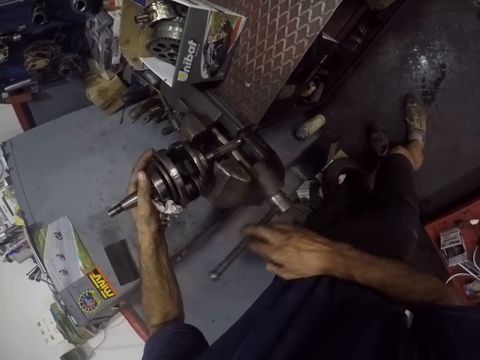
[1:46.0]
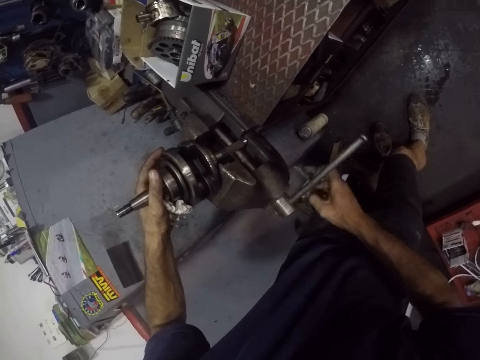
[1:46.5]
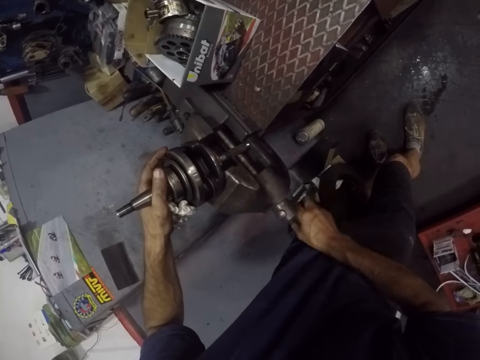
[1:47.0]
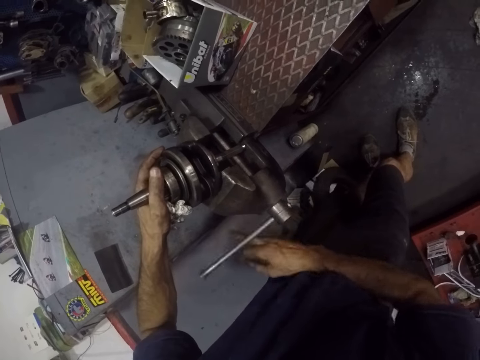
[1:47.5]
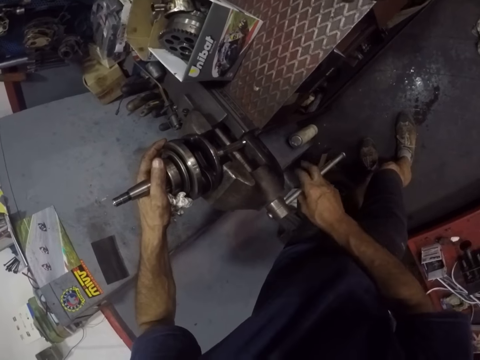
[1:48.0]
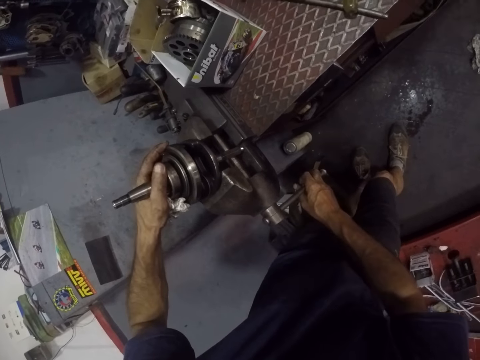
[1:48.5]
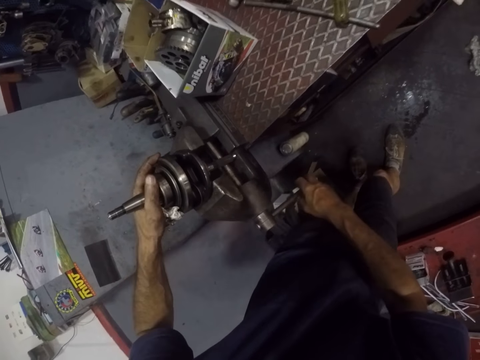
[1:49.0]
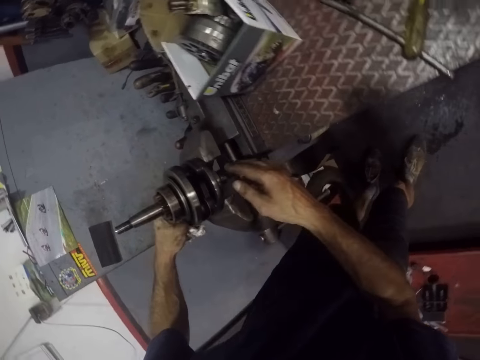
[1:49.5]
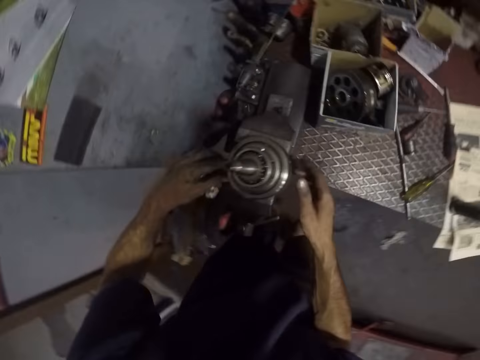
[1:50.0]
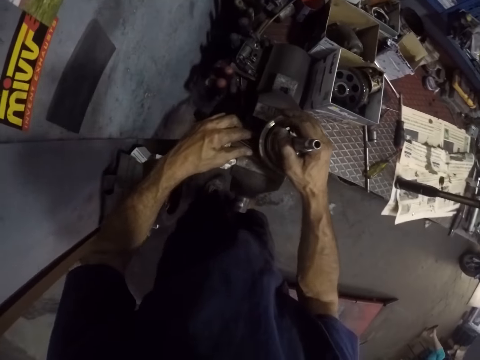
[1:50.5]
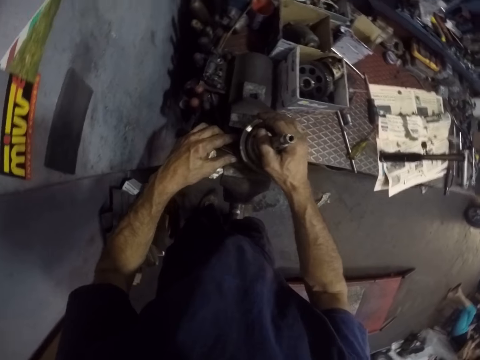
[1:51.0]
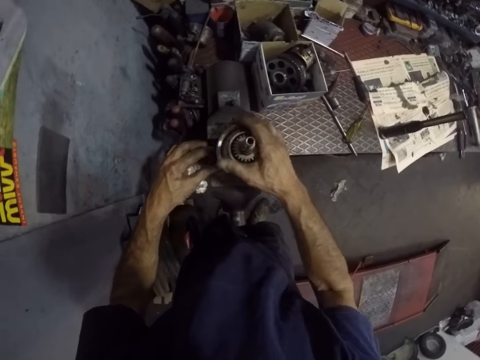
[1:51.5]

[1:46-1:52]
The camera wearer holds a part of an engine.

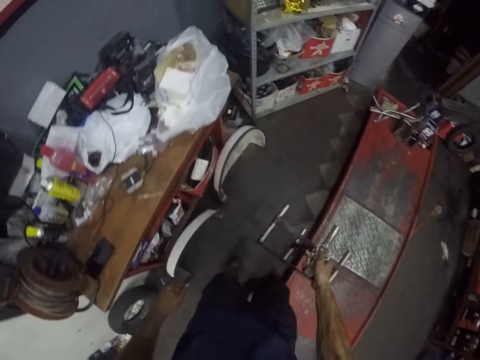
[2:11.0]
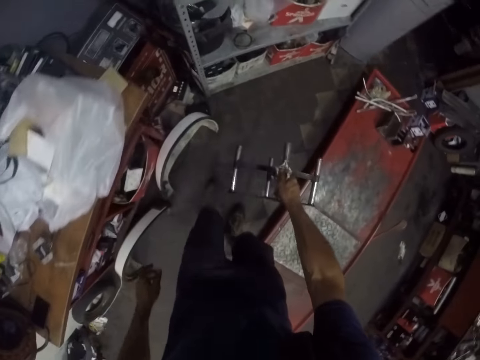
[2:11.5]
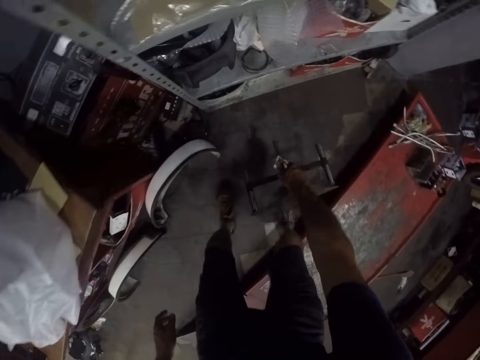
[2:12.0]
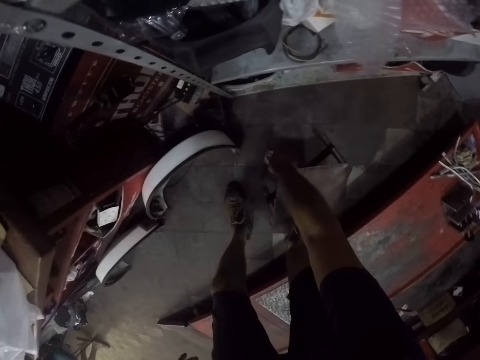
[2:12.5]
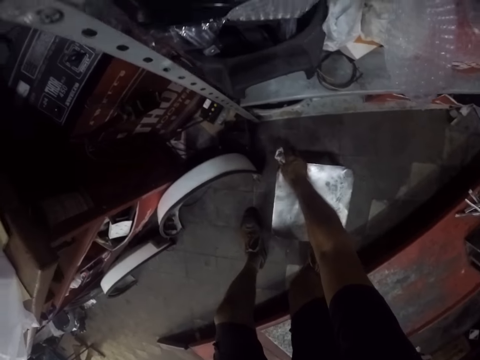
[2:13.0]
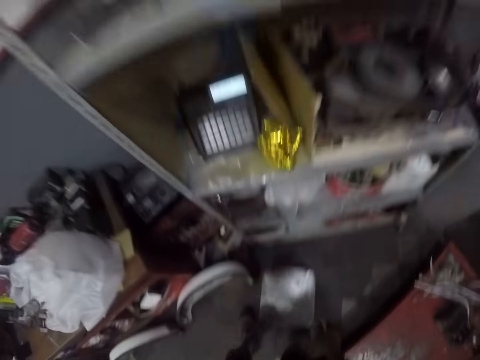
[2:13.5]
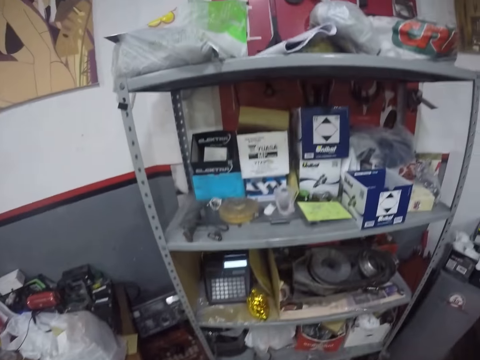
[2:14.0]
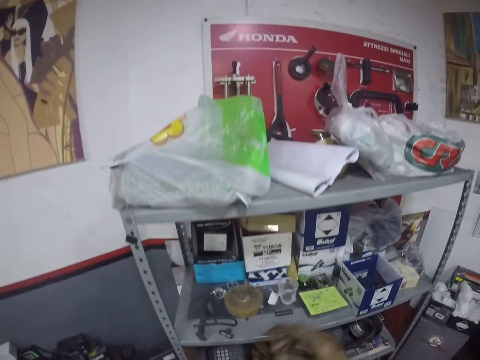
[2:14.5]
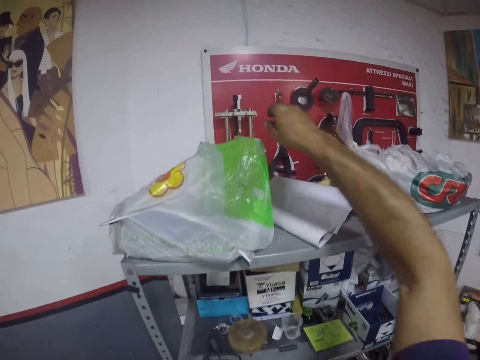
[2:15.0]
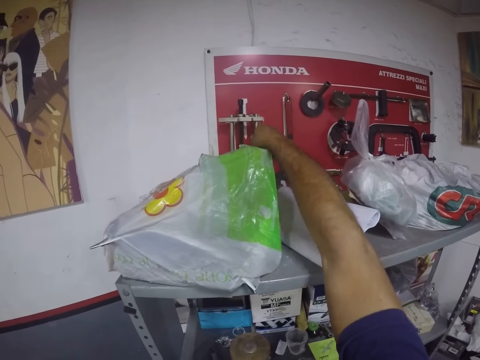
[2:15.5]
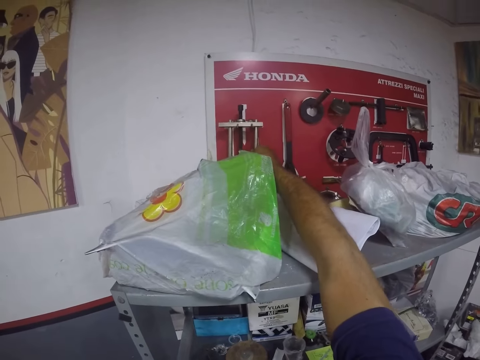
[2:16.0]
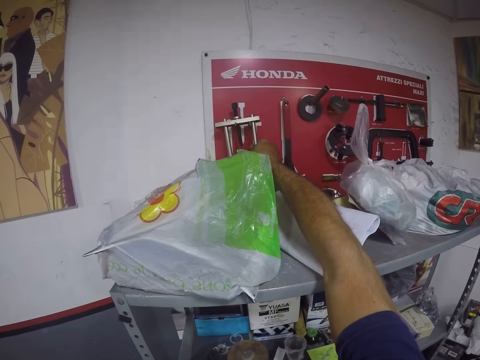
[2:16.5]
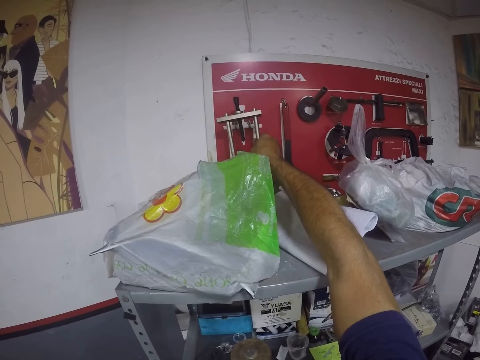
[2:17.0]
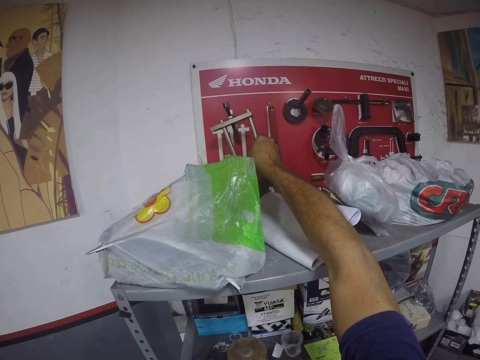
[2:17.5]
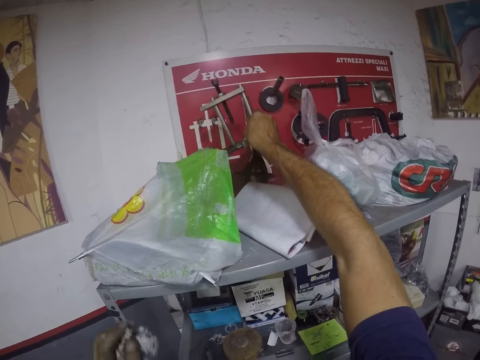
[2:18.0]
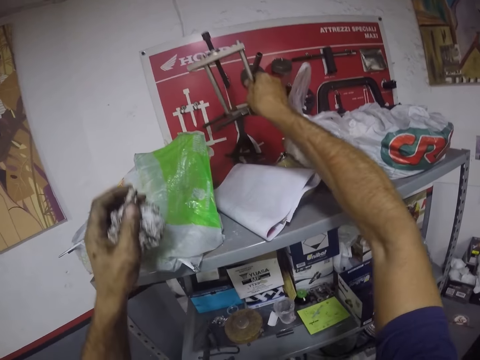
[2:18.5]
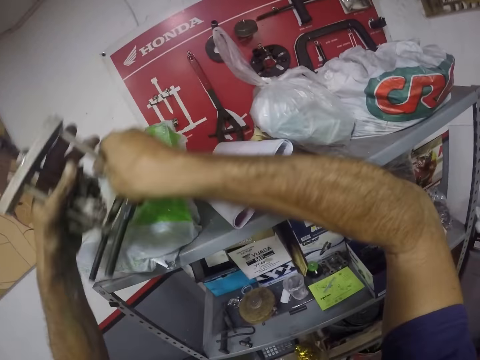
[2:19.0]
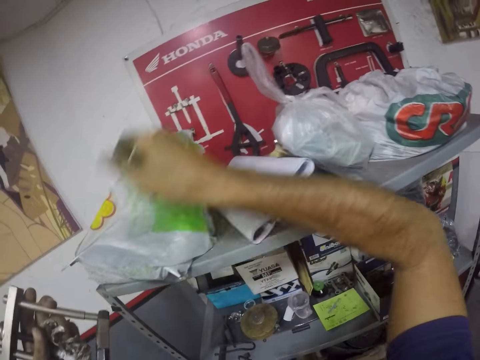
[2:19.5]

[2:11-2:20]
The camera wearer drops the stool on the floor with the left hand. They climb the stool. They pick a puller kit with the right hand.

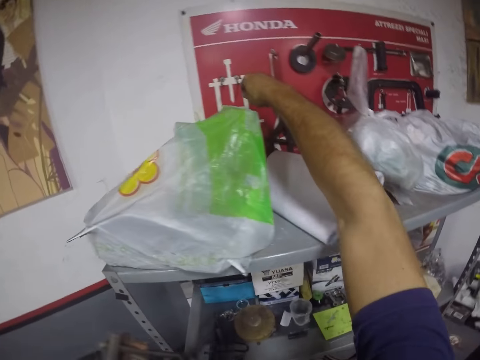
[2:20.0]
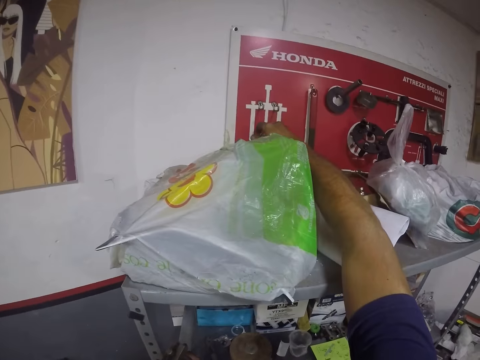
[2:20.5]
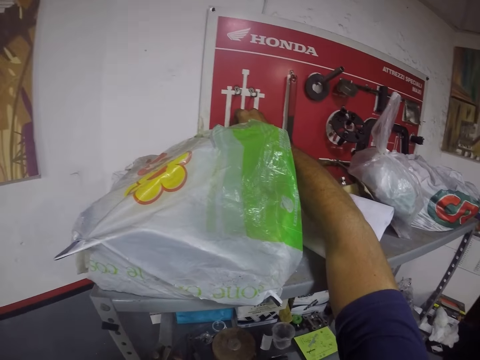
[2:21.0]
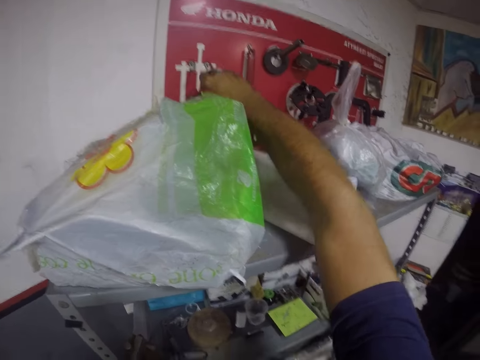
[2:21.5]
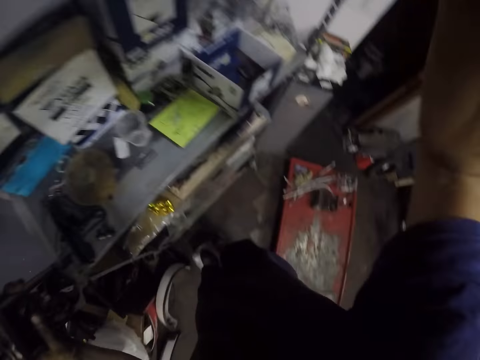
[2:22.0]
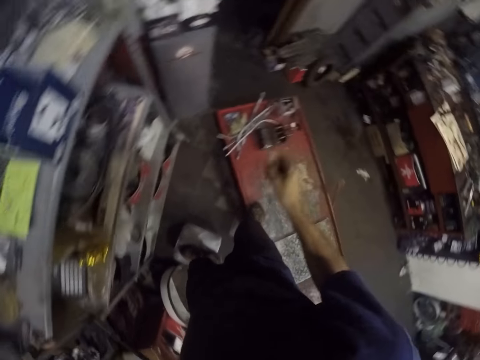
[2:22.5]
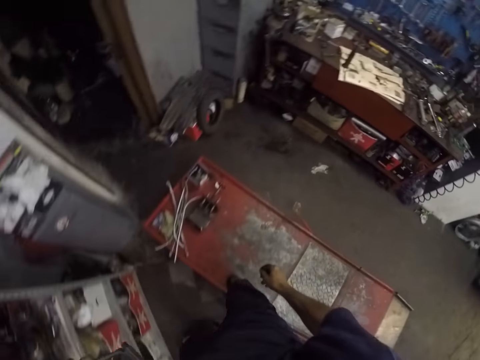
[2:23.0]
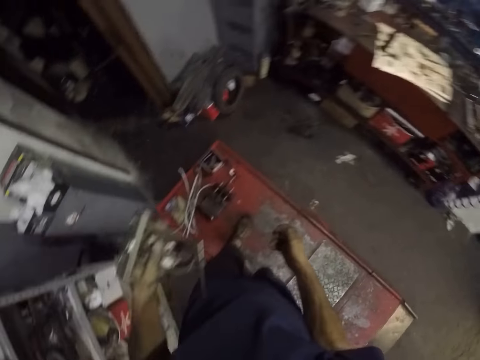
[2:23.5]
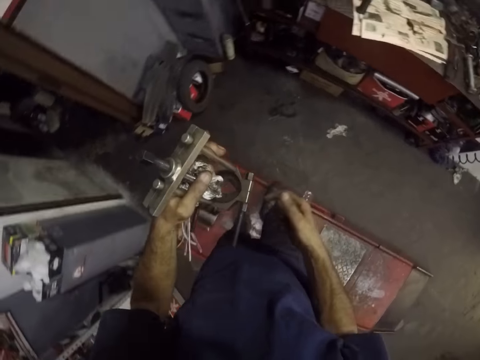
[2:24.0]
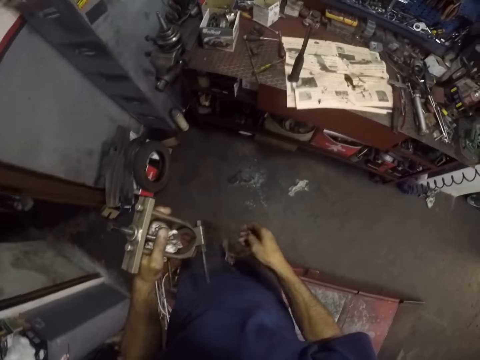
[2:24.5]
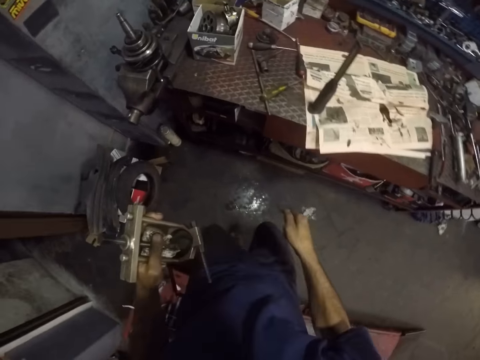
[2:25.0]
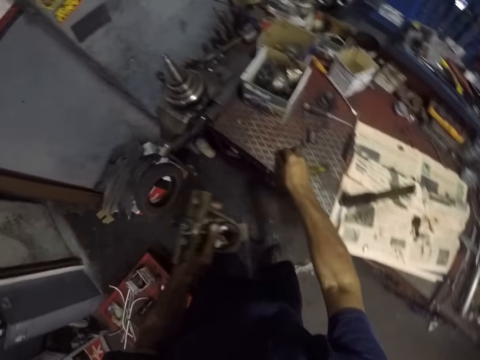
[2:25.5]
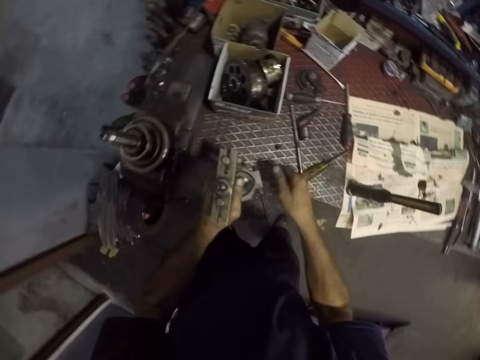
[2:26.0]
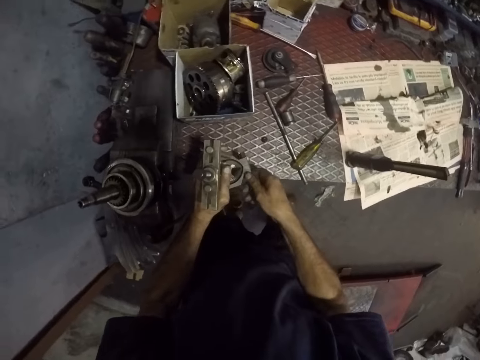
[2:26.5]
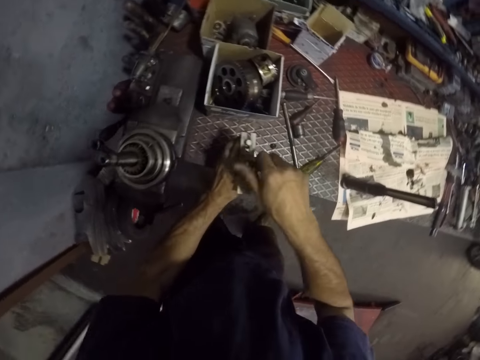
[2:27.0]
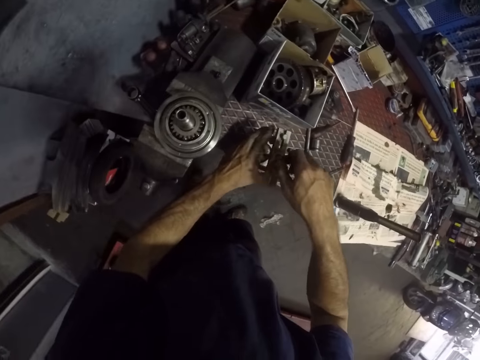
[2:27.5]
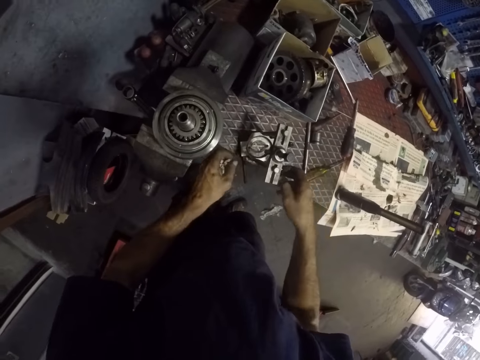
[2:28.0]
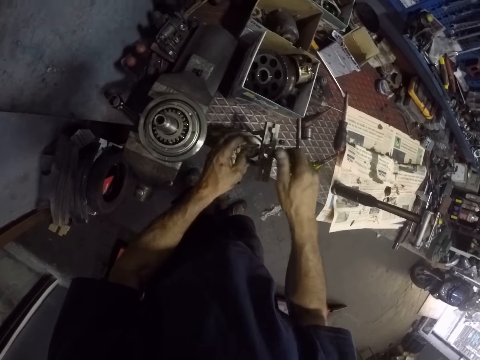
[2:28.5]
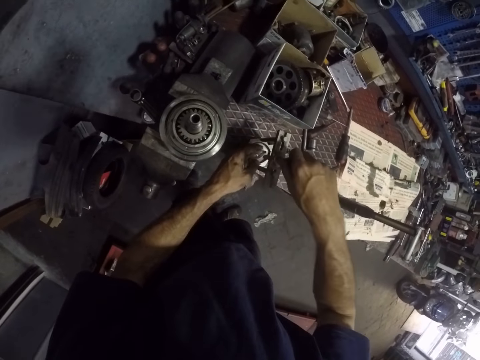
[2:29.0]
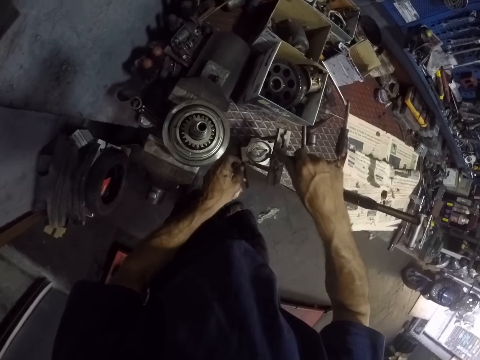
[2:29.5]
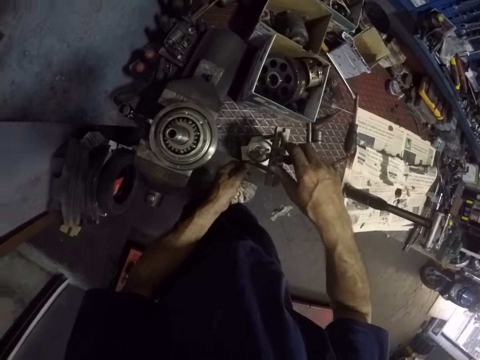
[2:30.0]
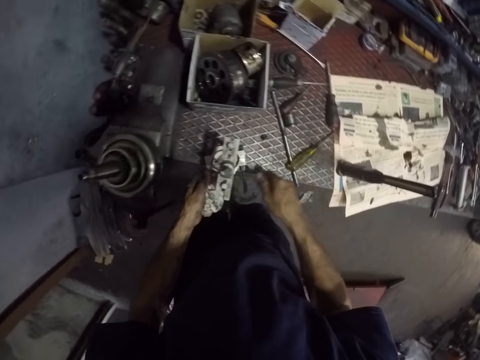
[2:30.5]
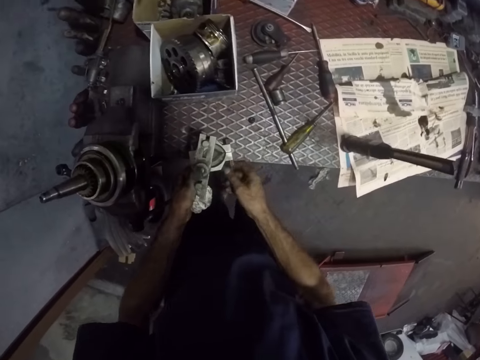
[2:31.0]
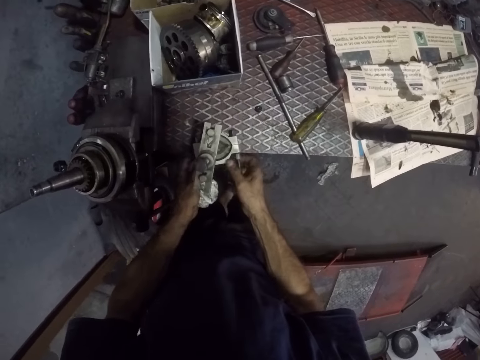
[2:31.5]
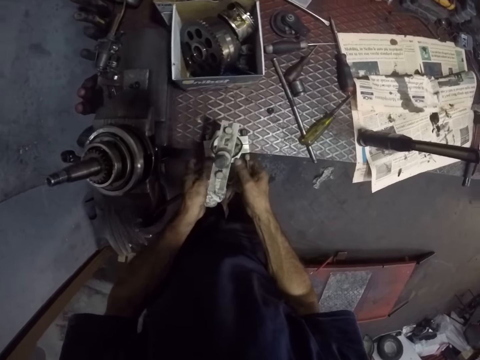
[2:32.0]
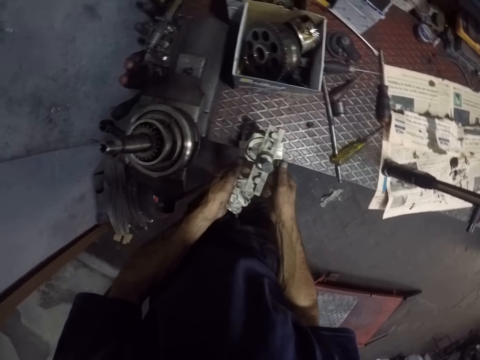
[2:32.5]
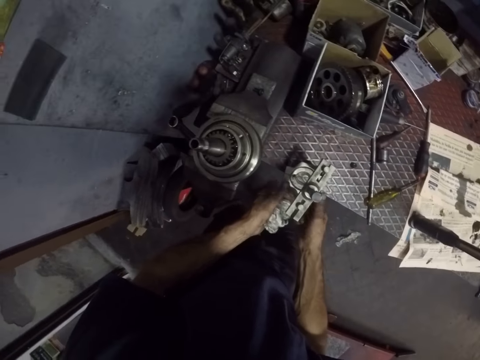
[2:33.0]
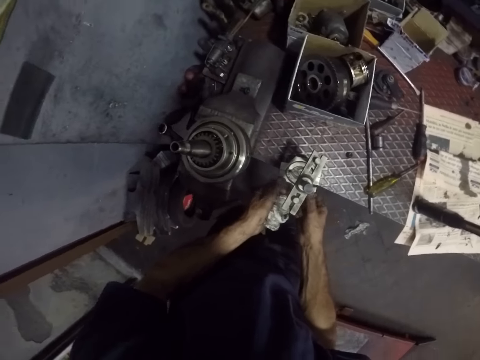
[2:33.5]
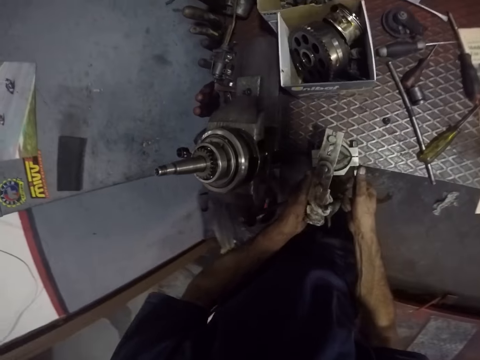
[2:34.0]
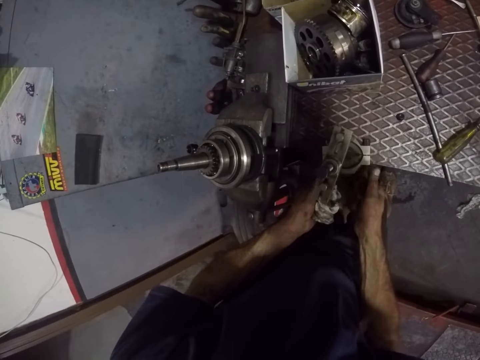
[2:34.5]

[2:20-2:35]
The camera wearer picks a screw from the hanger on the wall with the right hand. They walk in the room. They drop the screw on the work bench. They drop the puller kit on the work bench with the left hand. They loosen the bolt on the puller kit with both hands. They tie the bolt on something.
